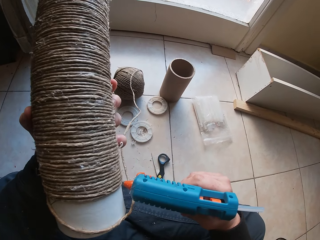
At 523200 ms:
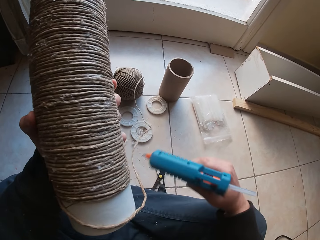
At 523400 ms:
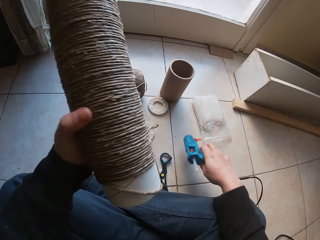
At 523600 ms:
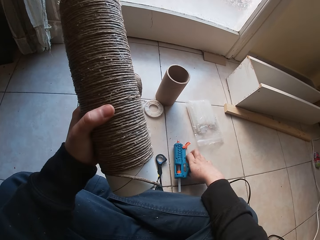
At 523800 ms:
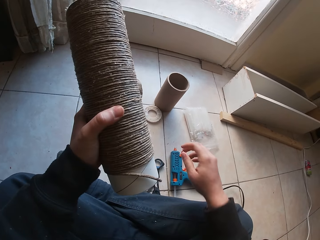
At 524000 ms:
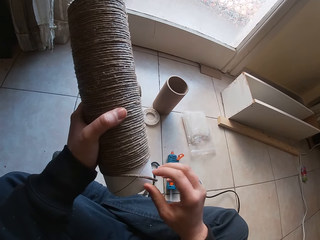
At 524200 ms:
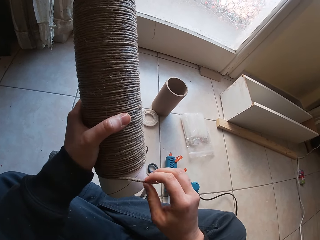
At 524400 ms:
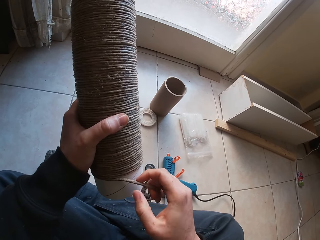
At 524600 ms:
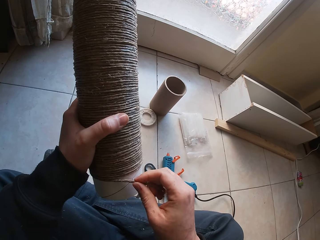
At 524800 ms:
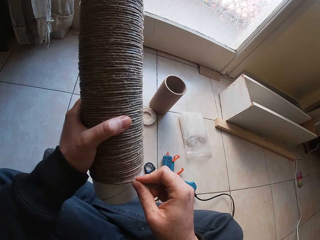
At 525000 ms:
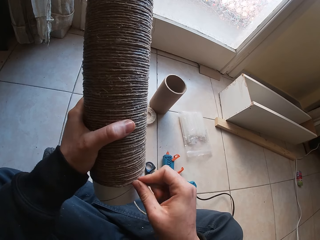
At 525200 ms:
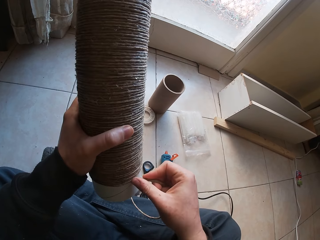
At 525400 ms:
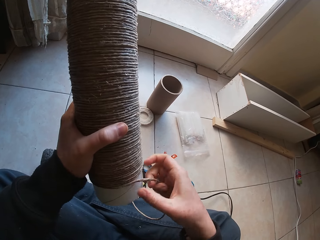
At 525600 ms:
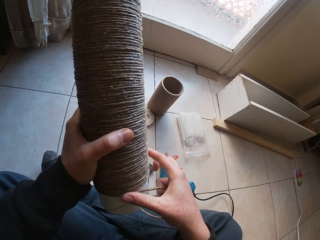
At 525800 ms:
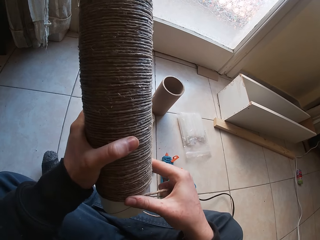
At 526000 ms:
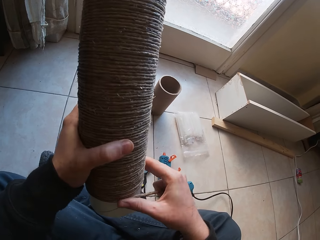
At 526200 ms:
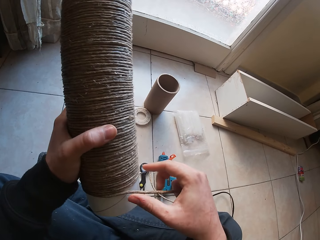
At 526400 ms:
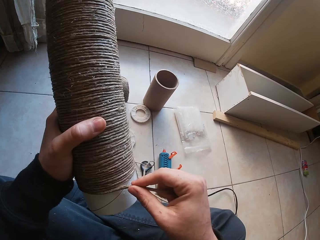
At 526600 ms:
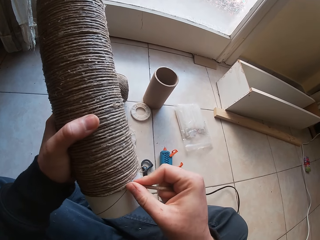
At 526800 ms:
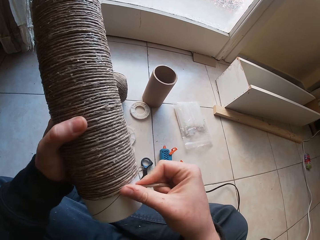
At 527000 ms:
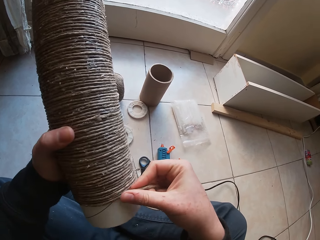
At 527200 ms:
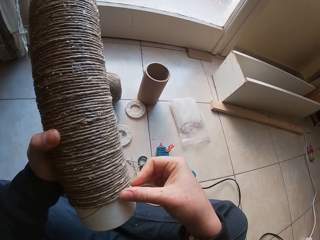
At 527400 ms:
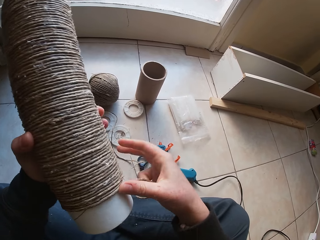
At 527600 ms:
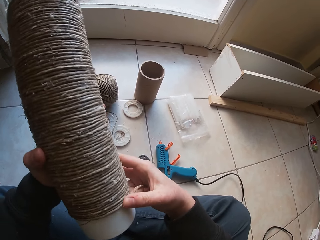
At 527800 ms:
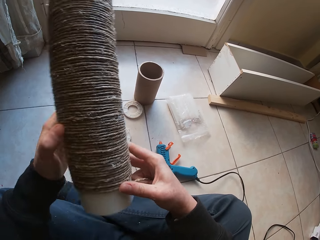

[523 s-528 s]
The camera wearer puts the glue gun on the floor with his right hand. He puts the rope round the tubular cardboard with his right hand.

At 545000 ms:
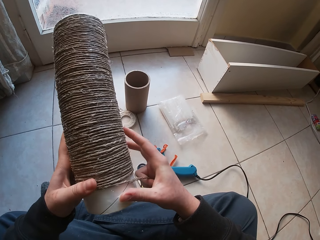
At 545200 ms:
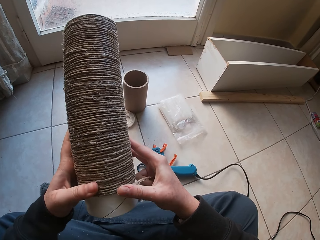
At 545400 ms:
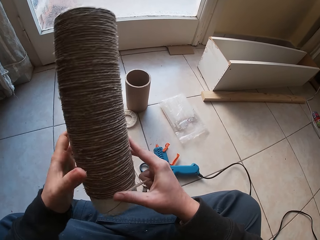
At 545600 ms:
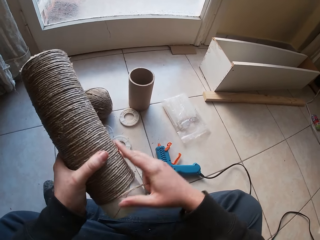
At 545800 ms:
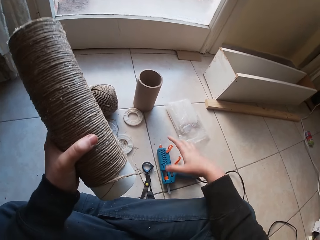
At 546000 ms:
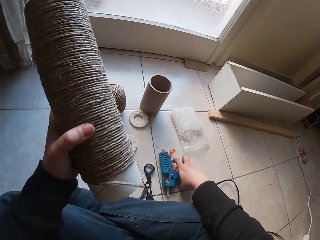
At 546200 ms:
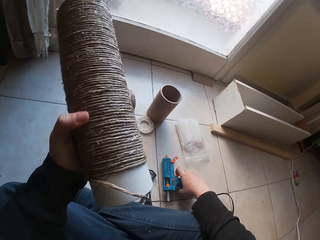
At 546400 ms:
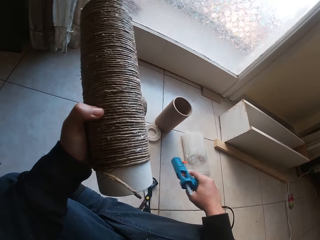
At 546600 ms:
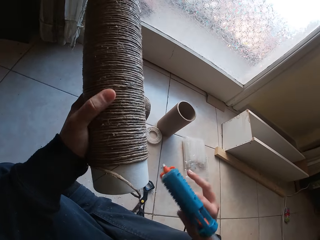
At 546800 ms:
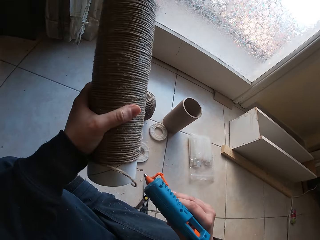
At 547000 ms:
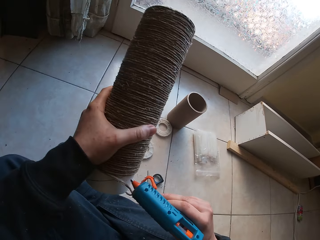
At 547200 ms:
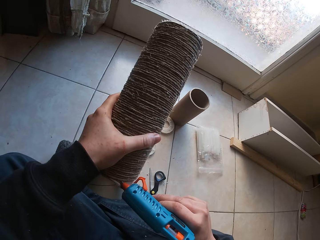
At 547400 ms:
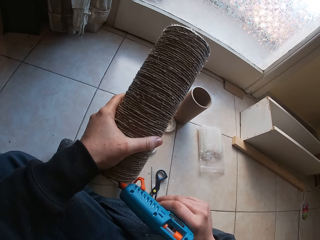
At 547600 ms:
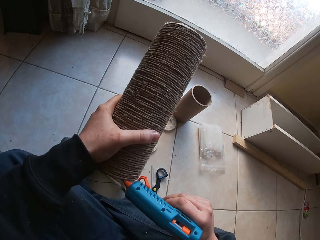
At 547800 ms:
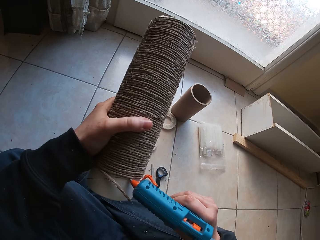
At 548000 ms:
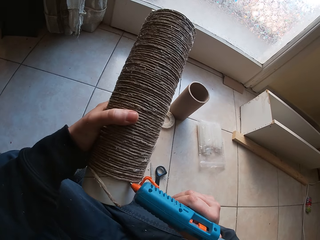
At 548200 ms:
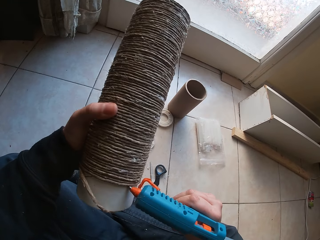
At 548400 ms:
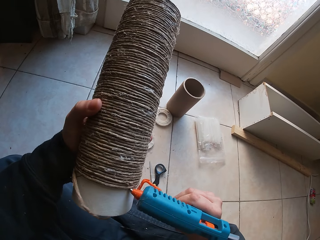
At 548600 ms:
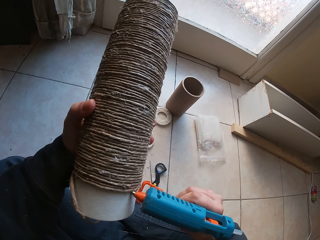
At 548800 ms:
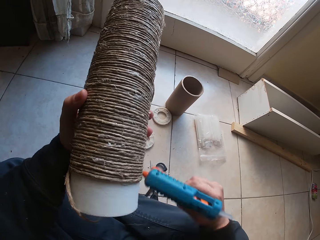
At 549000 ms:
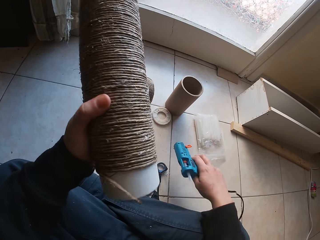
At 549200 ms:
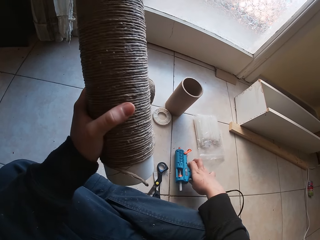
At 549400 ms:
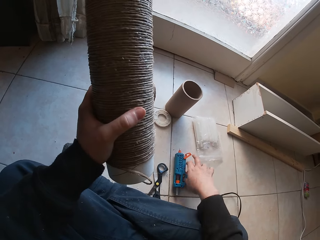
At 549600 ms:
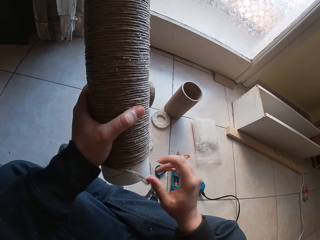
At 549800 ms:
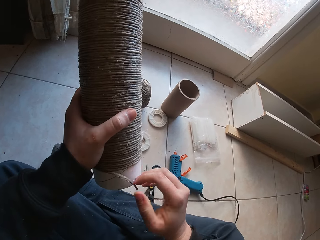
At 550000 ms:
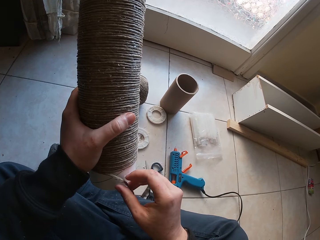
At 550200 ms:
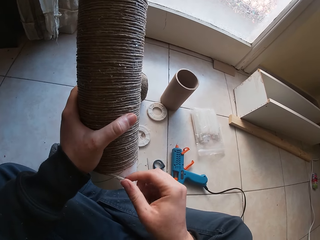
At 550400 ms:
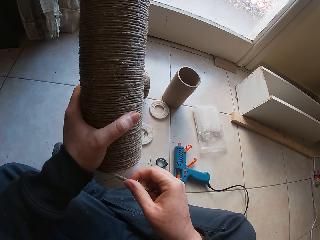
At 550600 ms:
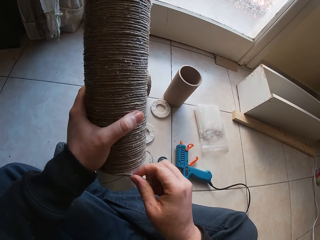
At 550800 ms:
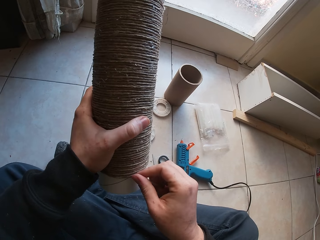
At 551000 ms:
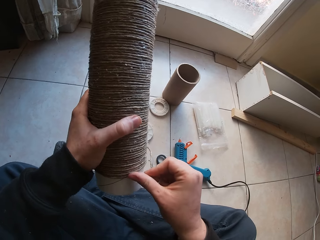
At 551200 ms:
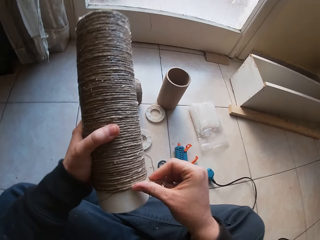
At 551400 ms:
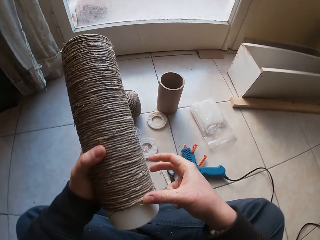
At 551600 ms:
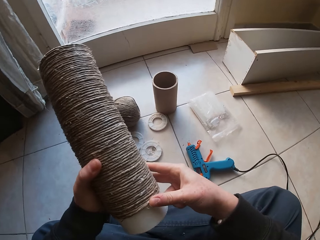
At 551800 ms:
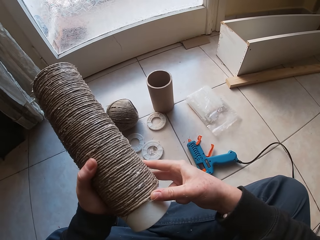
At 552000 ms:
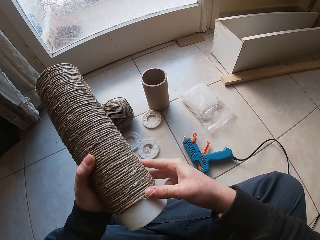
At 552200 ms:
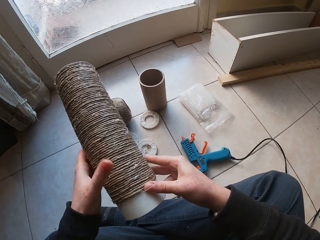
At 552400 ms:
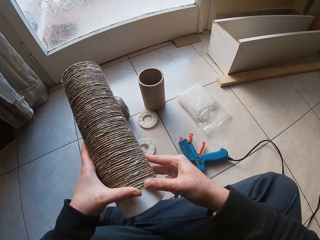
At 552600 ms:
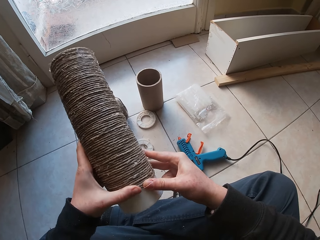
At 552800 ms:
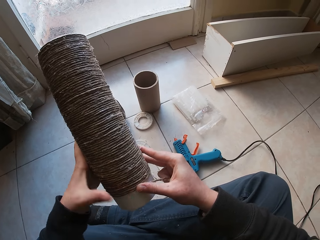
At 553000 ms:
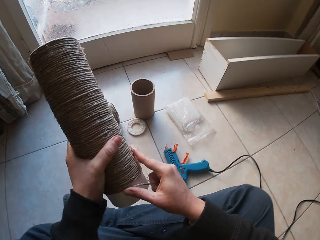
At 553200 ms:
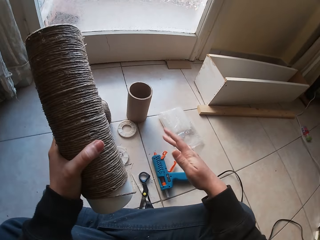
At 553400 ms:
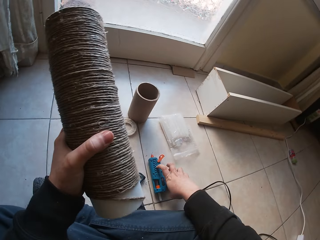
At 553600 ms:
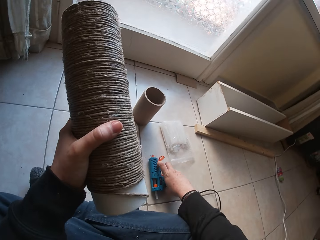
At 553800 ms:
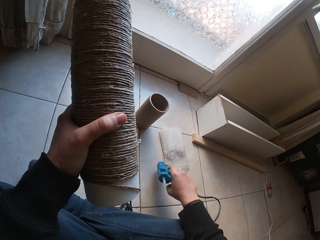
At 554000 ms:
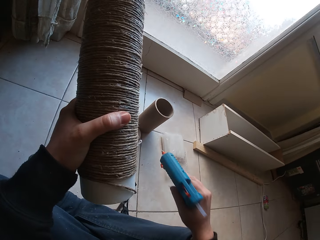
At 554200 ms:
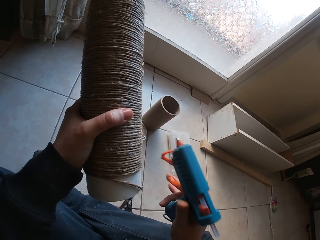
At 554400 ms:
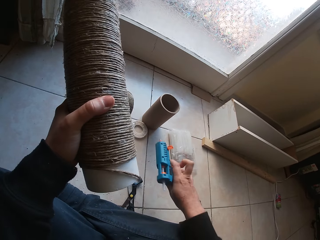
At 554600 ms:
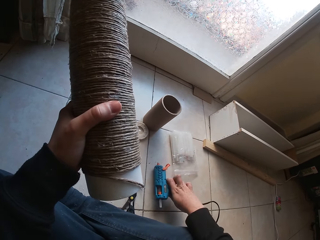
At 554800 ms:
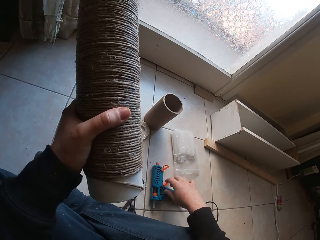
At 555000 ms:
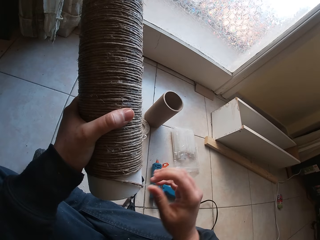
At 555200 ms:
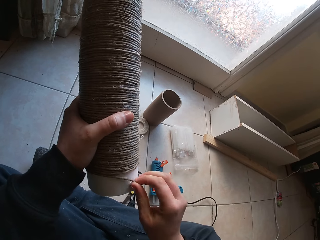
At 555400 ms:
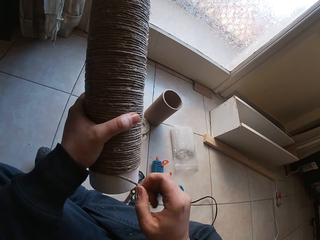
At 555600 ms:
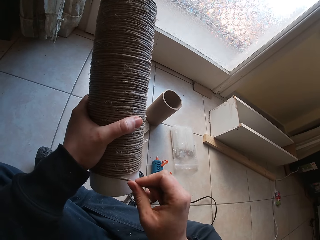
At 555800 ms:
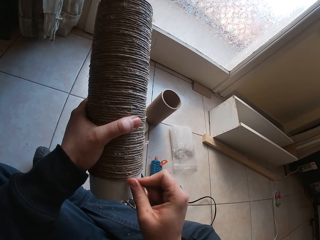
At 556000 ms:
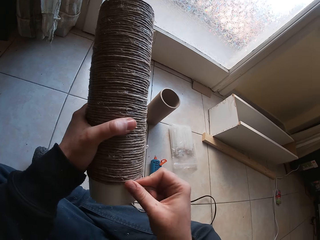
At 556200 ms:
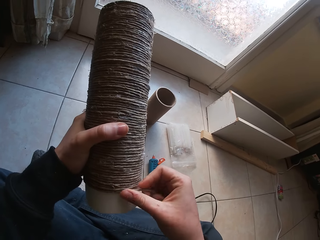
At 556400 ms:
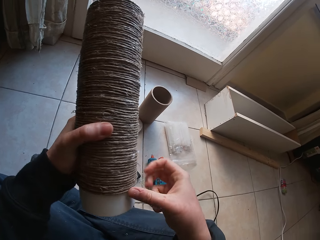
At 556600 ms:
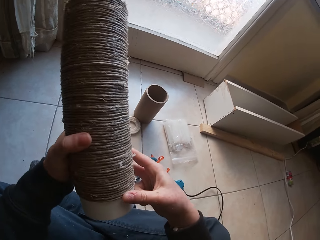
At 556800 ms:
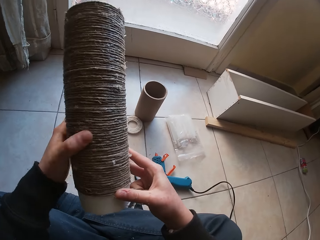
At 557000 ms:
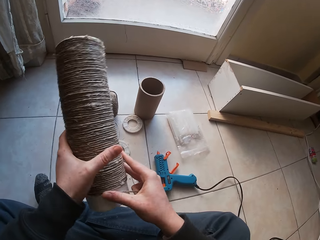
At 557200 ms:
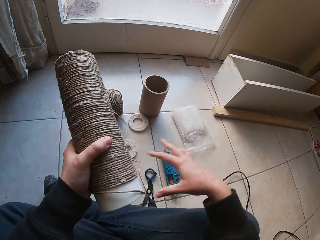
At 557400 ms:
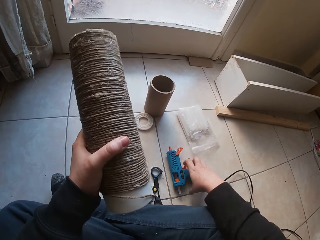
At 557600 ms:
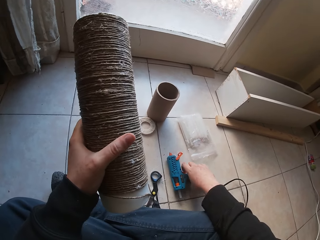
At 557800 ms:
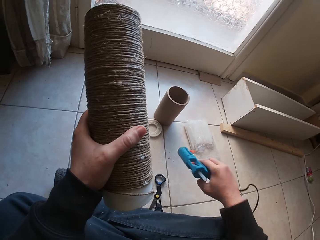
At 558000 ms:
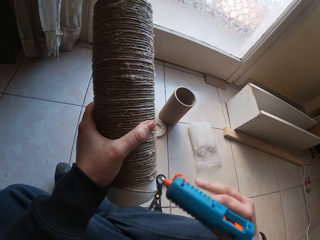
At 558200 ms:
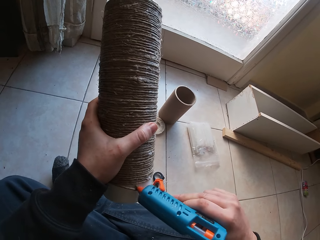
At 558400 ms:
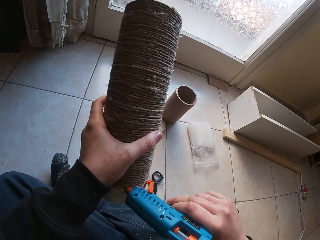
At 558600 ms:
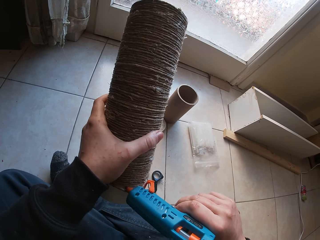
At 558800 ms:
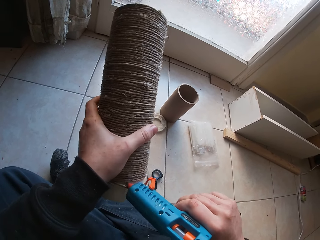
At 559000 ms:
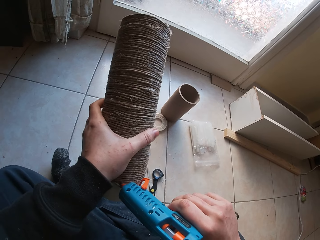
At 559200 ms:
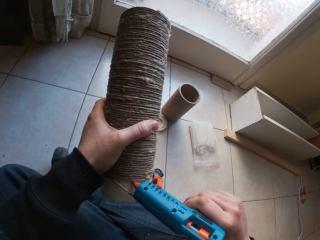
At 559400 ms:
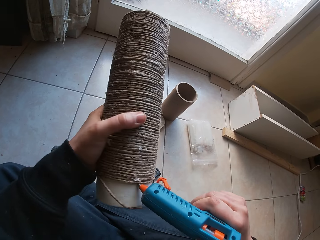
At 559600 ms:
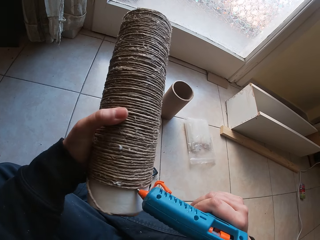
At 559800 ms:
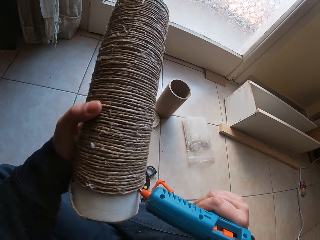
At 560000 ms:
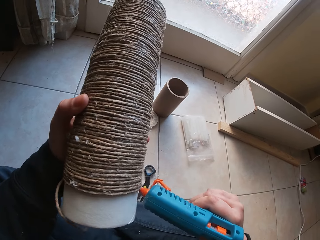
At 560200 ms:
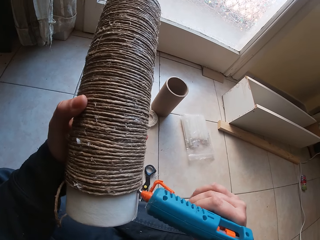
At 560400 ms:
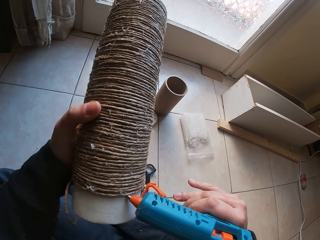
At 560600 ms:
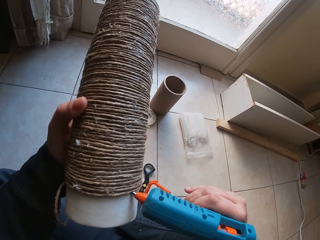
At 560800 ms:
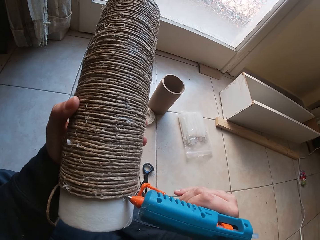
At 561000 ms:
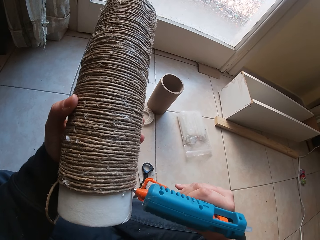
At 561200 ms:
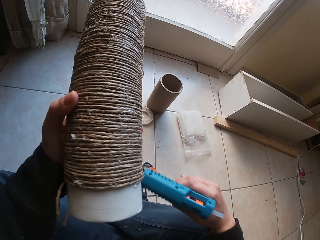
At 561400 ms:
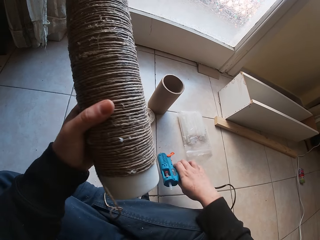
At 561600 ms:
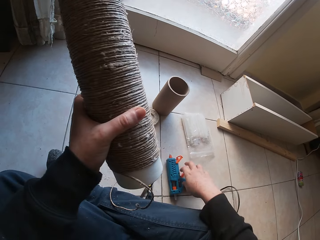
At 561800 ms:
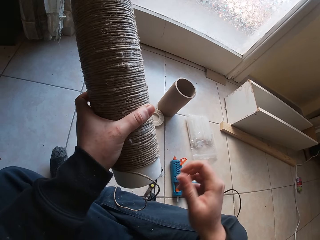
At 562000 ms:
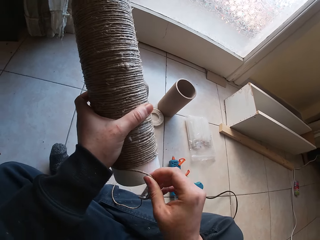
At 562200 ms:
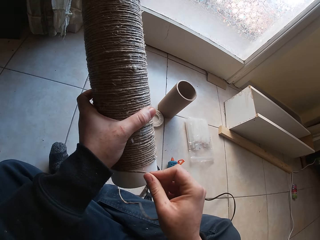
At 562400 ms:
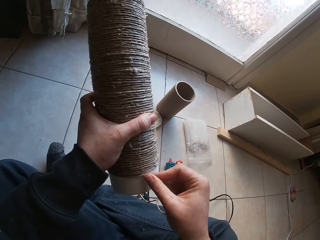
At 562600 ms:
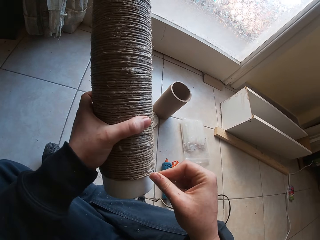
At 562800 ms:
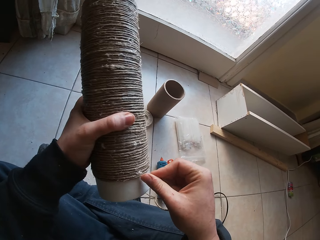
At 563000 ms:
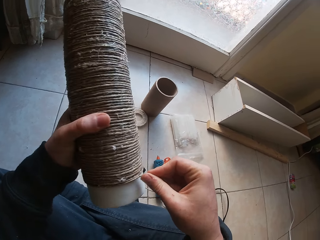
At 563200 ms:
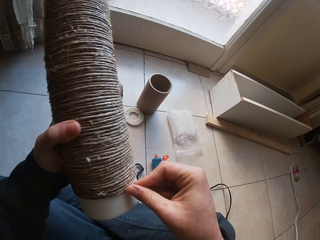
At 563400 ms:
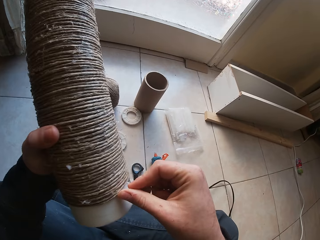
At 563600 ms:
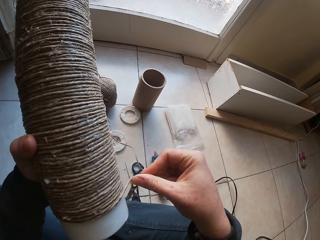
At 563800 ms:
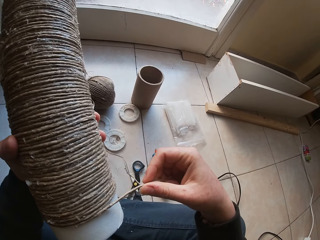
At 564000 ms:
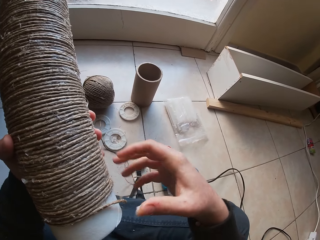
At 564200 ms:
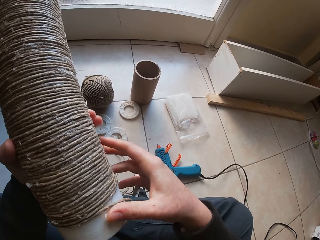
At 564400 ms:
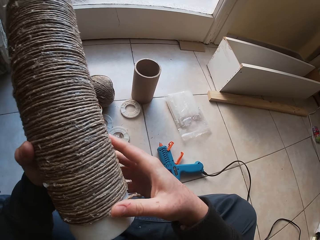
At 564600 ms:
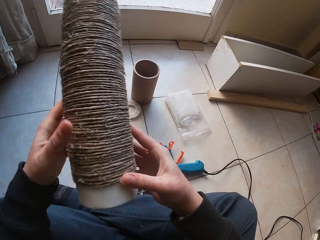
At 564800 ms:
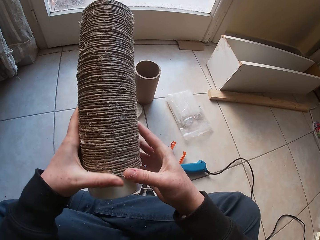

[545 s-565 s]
The camera wearer picks up the glue gun from the floor with his right hand. He applies glue to the craft with the glue gun in his right hand. He puts the glue gun on the floor with his right hand. He puts the rope round the tubular cardboard with his right hand. He picks up the glue gun from the floor with his right hand. He puts the glue gun on the floor with his right hand. He glues the wire rope on the round plastic with his right hand. He picks the glue gun from the ground with his right hand. He holds the cylinder cardboard. He attaches glue to the round plastic with the glue gun in his right hand. He holds the cylinder cardboard. He places the glue gun on the ground with his right hand. He glues the wire rope on the round plastic with his right hand.
